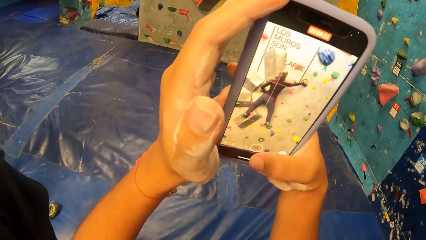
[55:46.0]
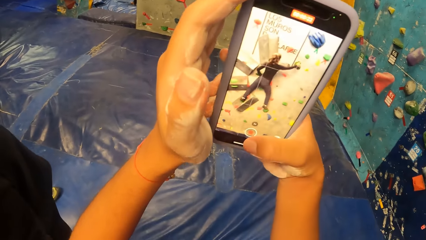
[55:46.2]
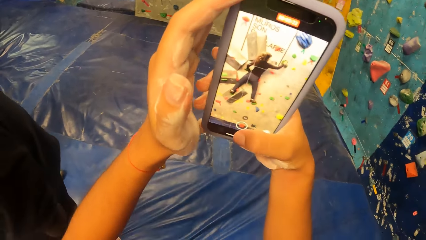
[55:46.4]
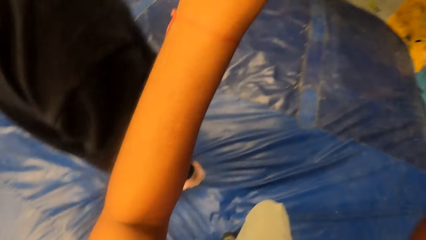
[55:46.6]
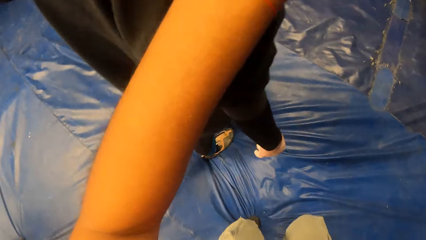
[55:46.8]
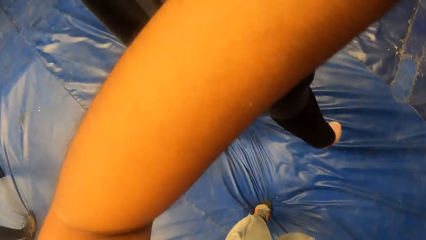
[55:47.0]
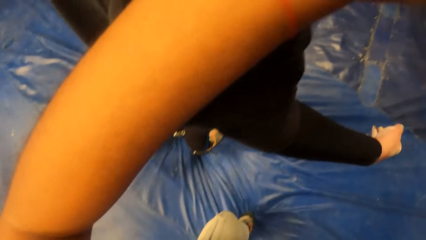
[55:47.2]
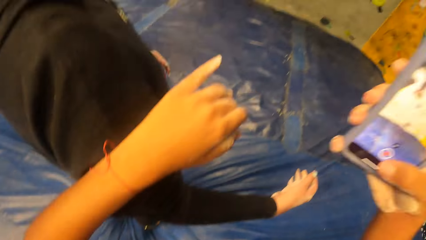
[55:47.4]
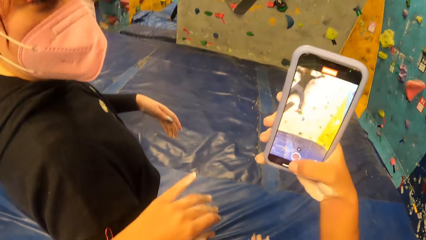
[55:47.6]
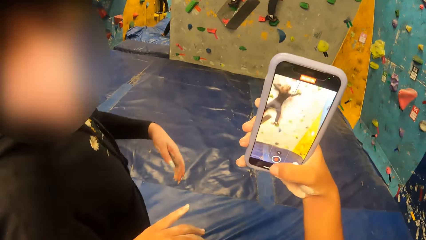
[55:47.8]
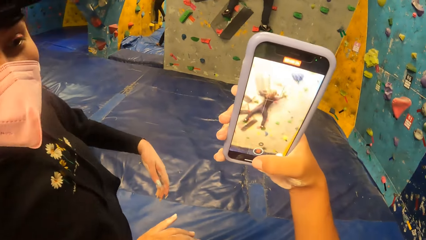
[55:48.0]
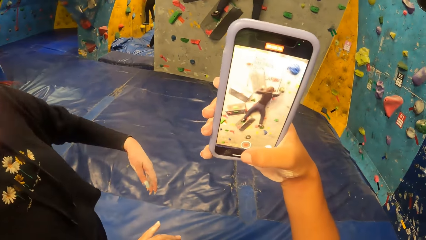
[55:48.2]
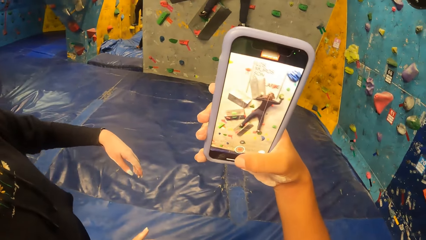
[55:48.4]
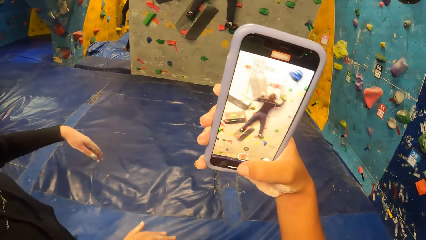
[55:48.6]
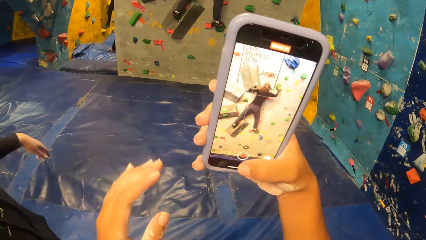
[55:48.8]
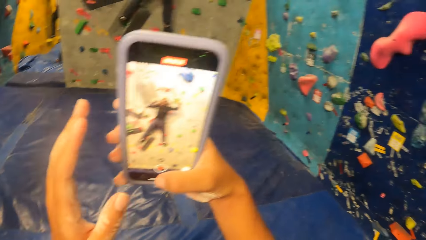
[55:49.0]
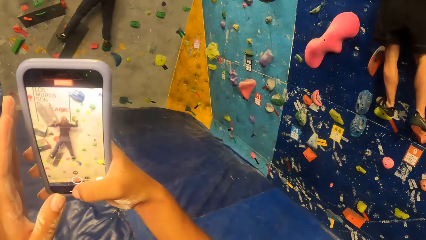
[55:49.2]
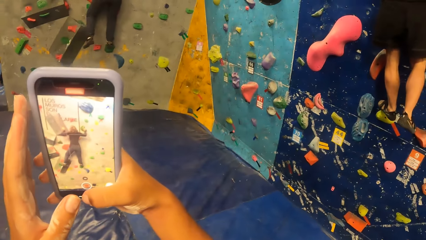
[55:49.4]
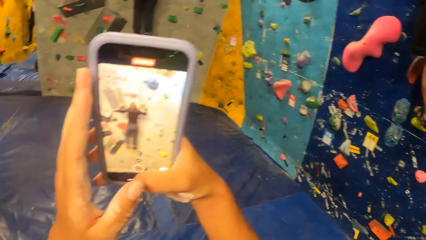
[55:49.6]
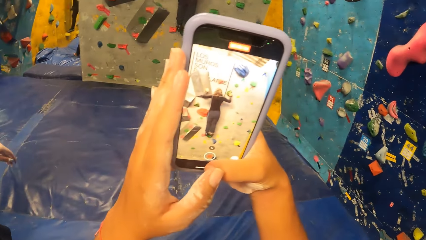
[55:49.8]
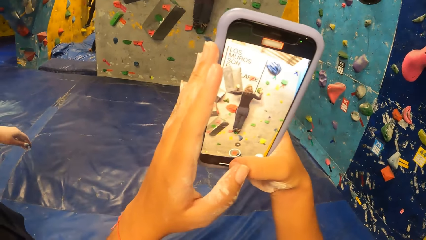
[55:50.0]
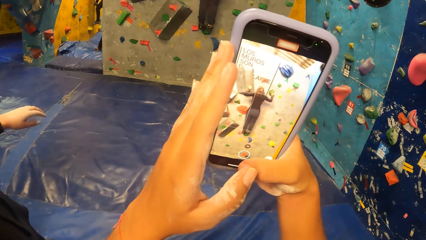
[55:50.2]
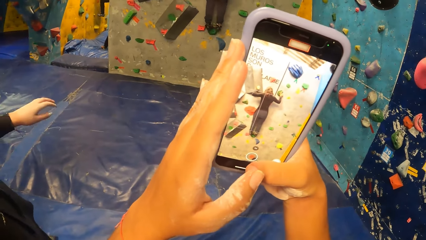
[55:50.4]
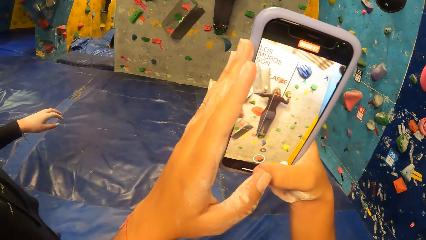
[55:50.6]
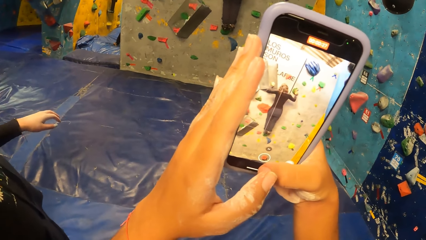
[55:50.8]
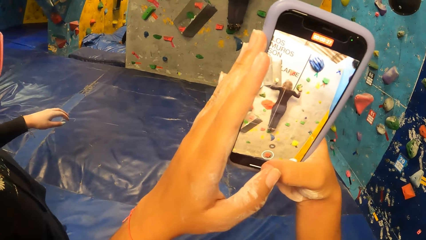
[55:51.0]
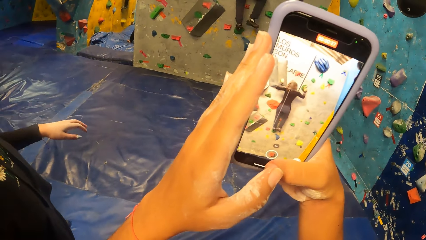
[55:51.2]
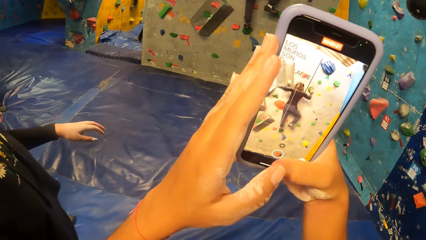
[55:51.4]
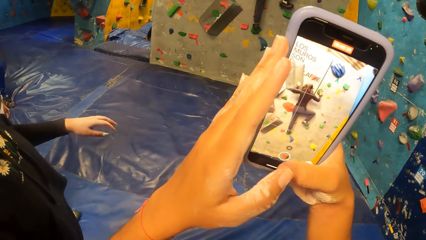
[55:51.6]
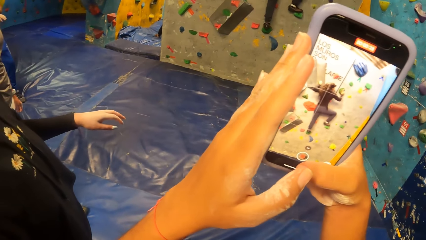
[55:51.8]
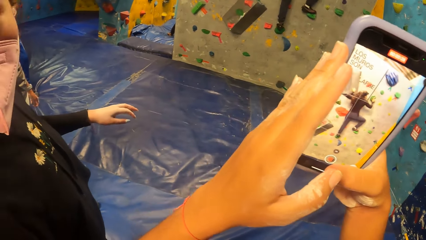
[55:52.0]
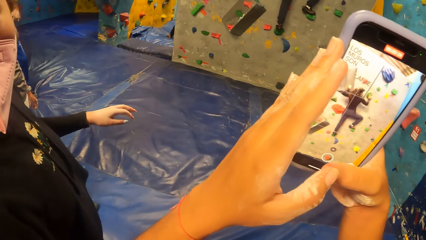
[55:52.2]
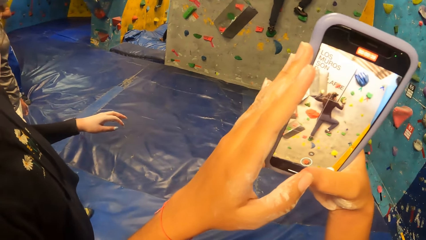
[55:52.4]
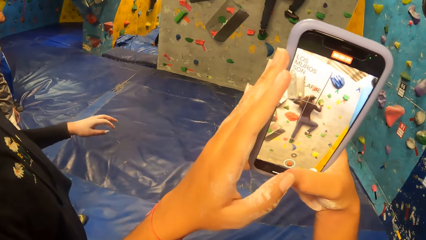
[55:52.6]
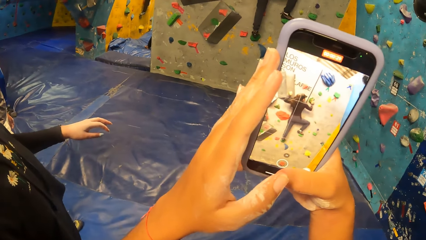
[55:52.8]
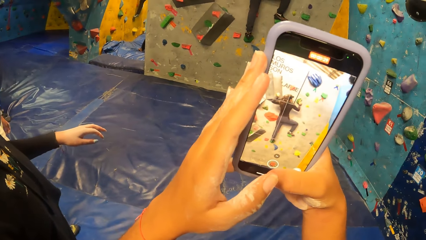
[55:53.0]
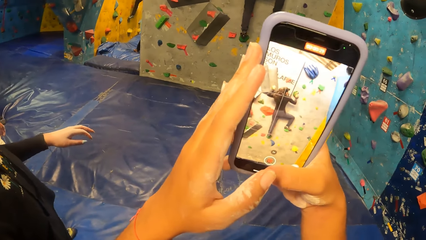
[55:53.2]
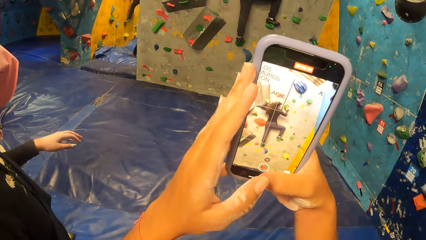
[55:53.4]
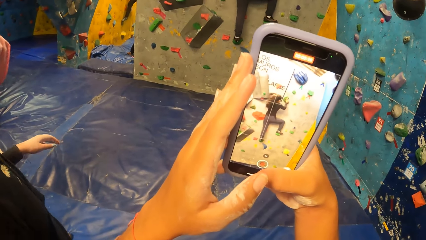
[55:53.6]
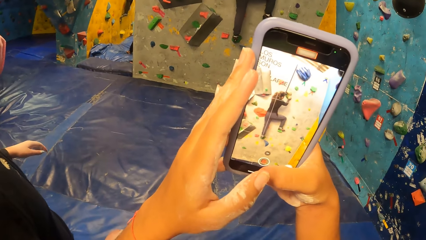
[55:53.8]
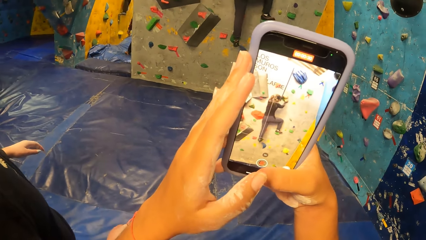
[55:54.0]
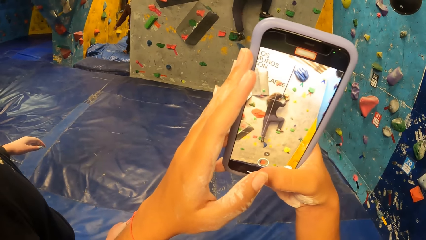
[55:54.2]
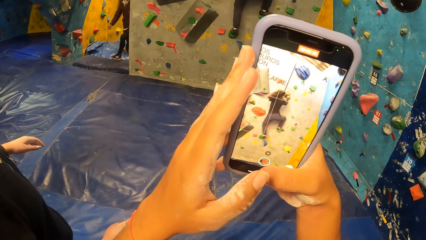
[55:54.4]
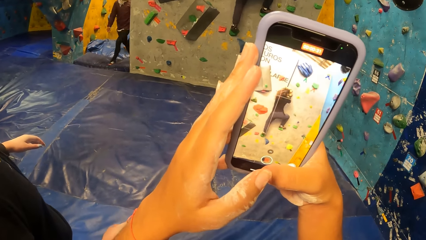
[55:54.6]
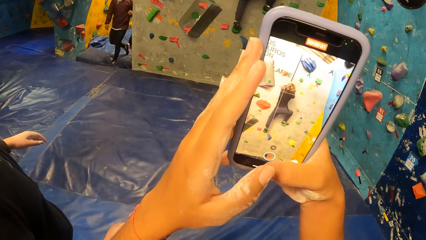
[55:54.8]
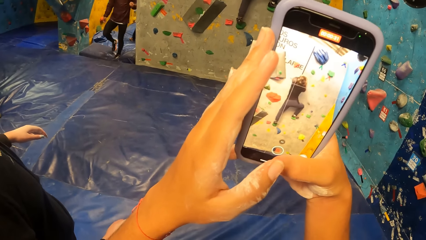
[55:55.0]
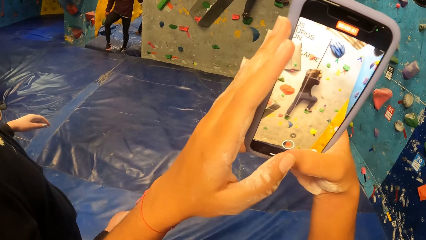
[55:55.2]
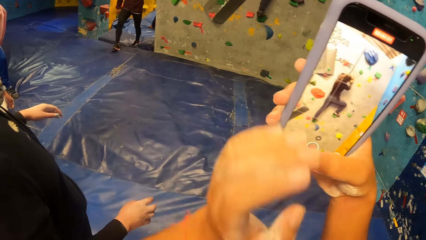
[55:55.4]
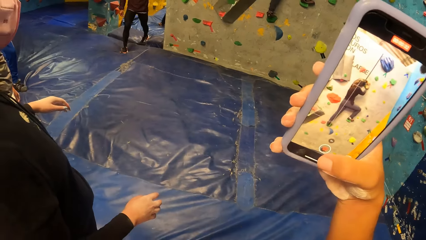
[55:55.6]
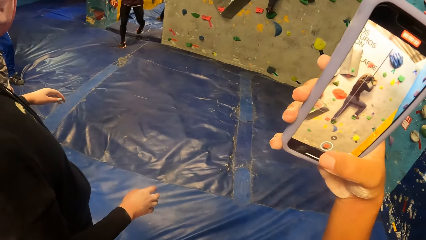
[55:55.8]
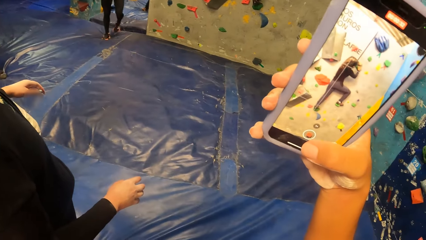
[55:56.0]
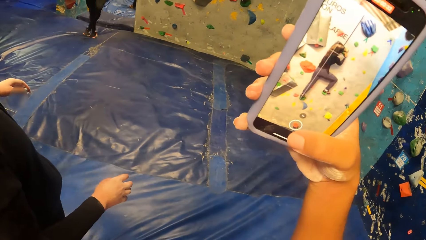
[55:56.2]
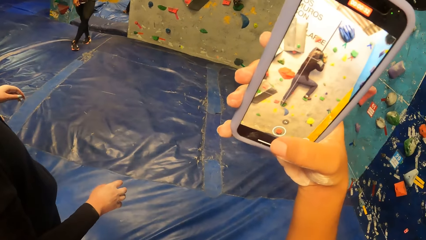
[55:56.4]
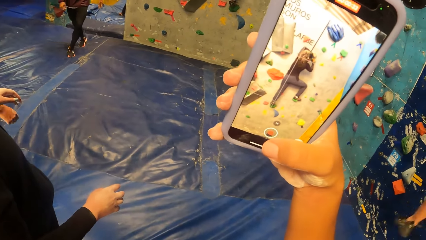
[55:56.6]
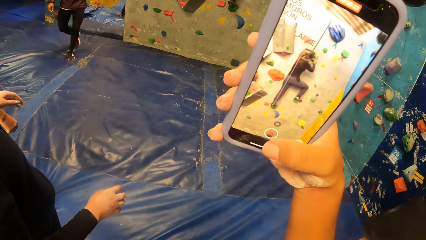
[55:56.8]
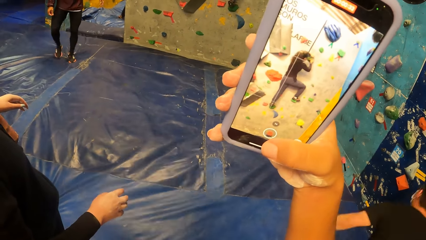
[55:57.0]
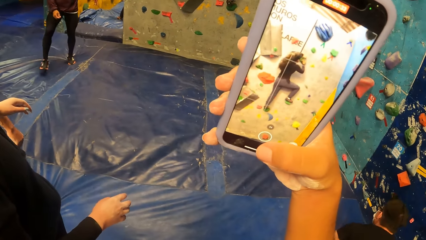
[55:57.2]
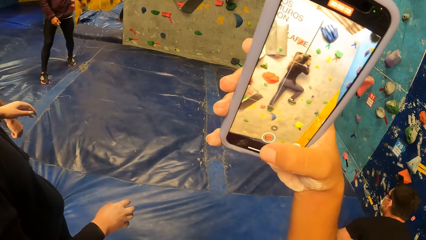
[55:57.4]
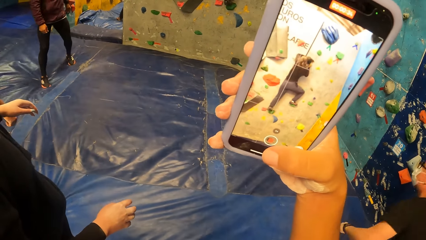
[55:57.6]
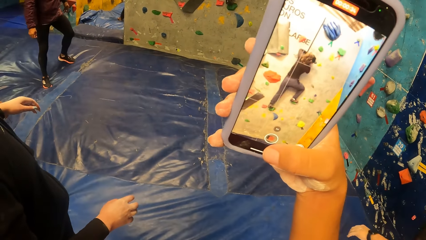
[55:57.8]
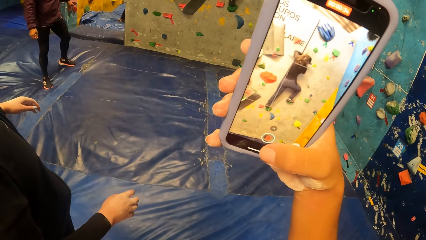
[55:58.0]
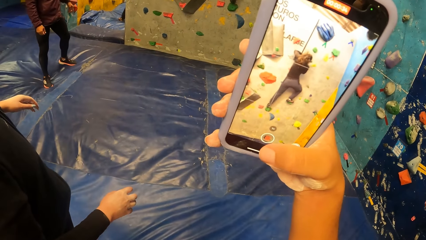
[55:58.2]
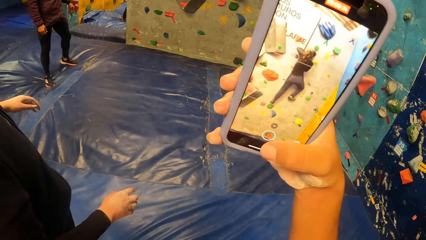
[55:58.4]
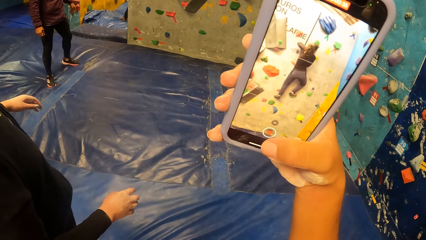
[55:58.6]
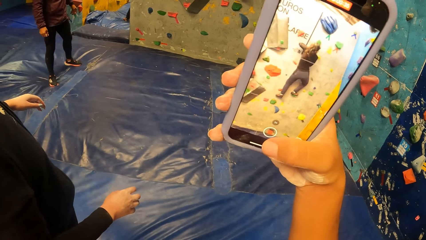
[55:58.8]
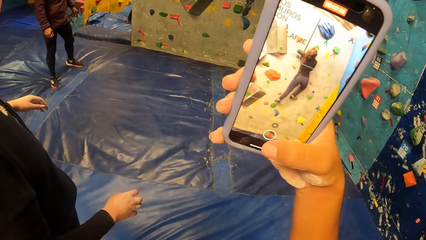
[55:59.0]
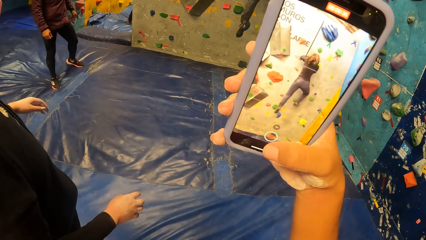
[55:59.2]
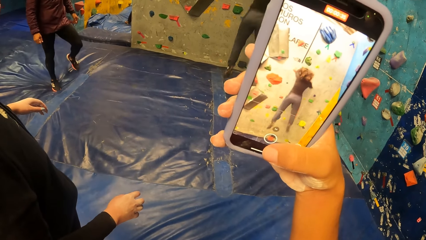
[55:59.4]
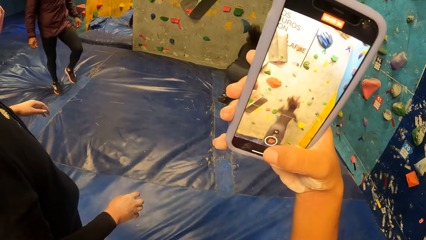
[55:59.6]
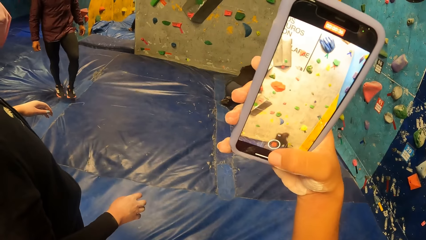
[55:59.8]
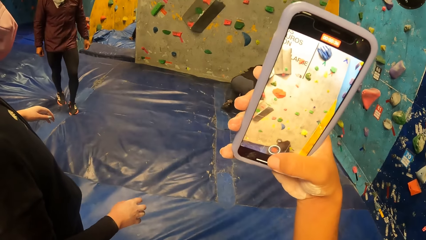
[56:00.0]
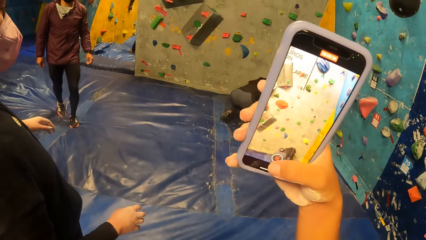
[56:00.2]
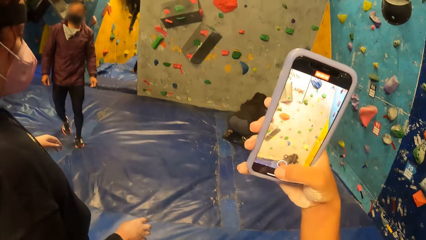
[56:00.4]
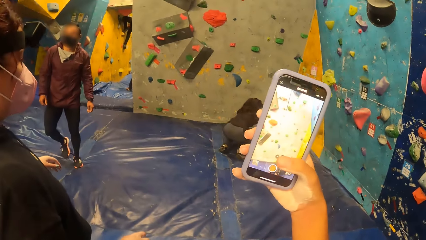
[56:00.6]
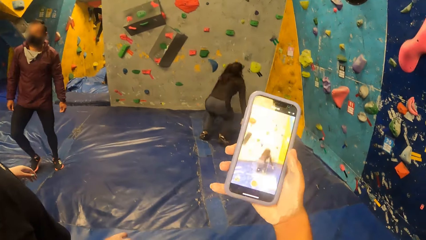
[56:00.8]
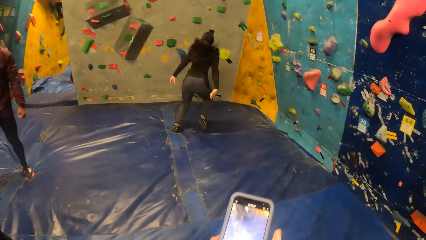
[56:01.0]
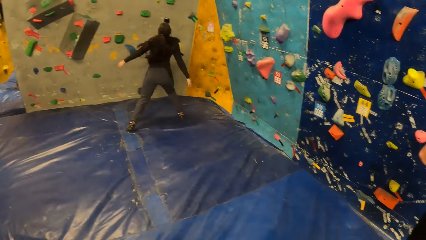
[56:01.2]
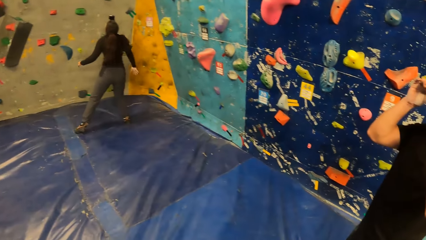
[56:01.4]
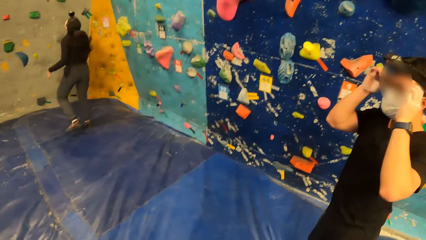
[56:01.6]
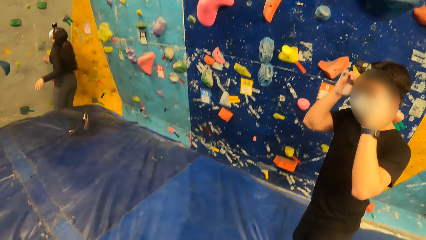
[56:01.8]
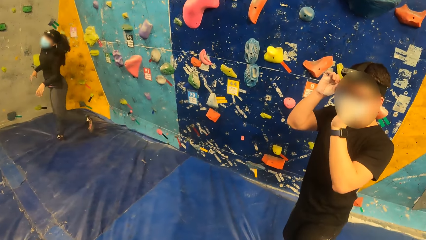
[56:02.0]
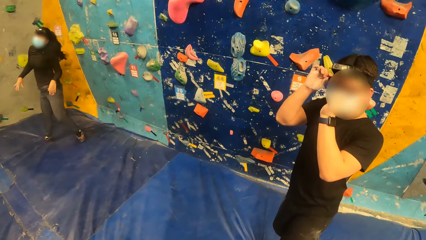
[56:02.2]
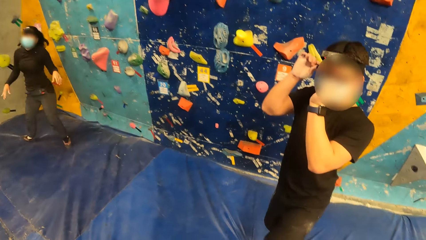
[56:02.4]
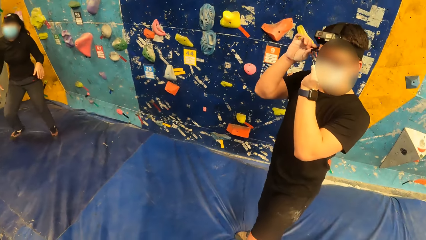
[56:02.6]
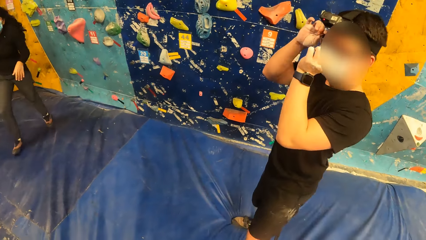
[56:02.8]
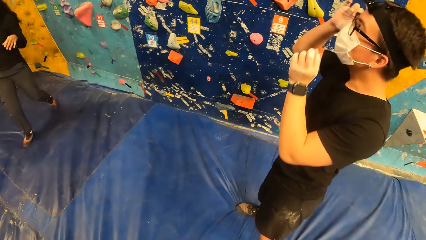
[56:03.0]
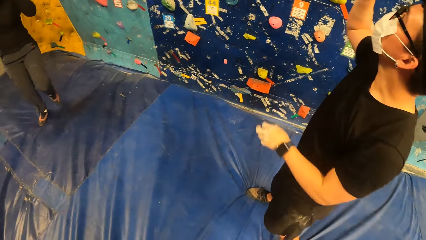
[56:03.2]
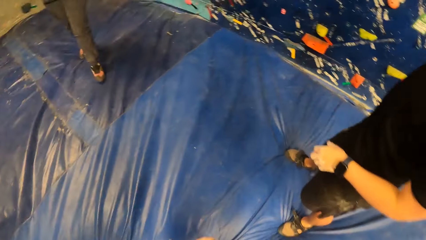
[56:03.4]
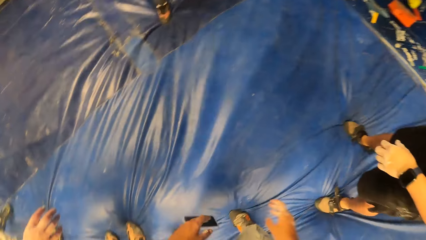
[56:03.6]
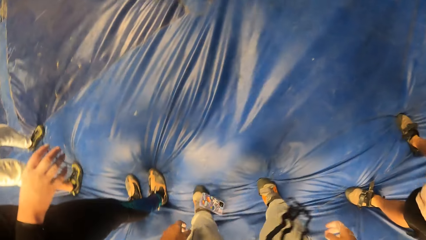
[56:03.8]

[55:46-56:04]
The camera wearer shakes the camera. They interact with a woman. They take a video. The other woman jumps down on a safety foam. The camera wearer returns the phone. They look around.
